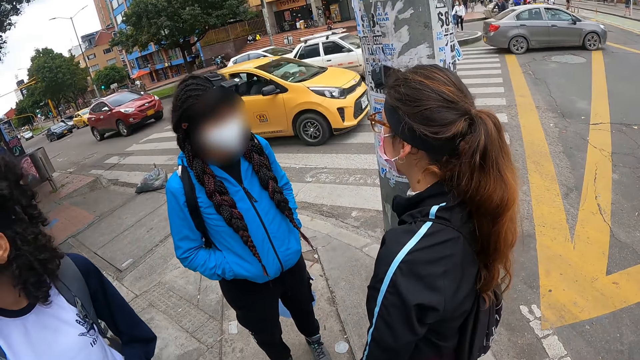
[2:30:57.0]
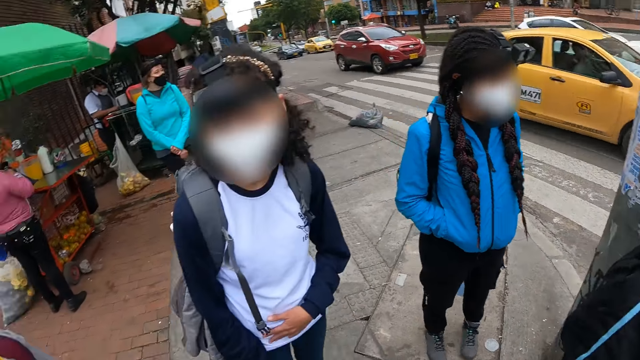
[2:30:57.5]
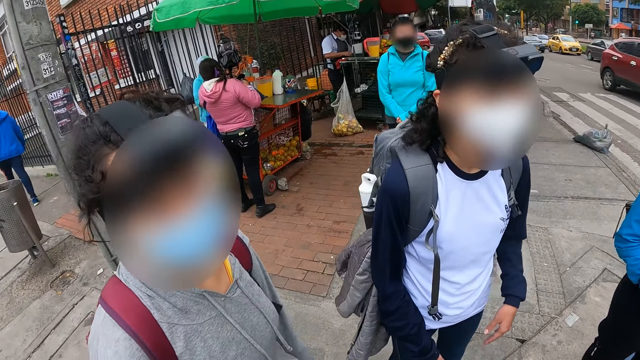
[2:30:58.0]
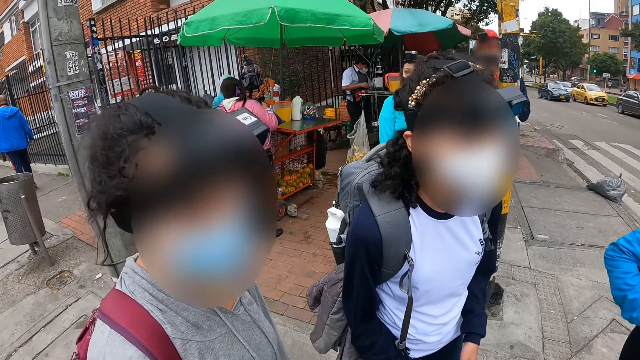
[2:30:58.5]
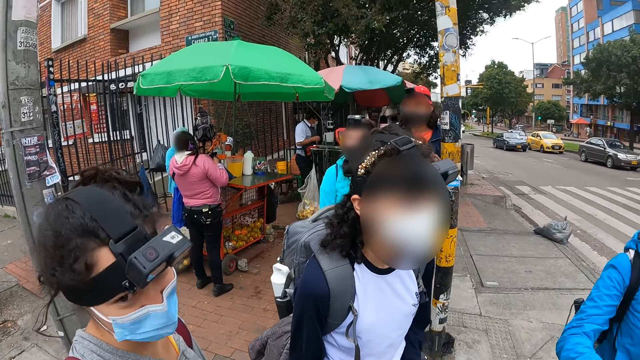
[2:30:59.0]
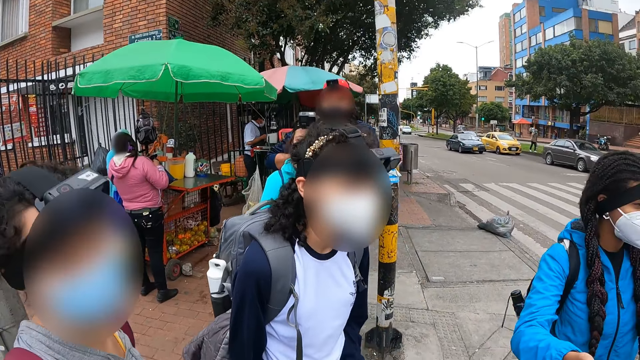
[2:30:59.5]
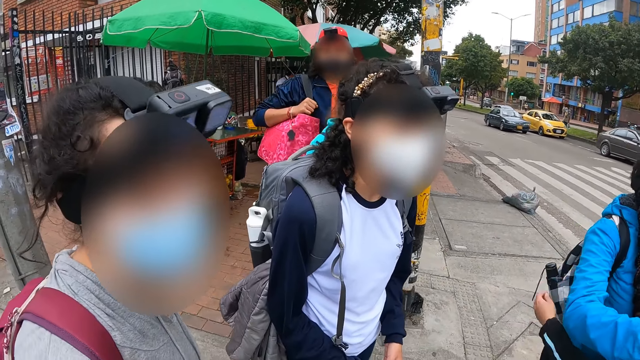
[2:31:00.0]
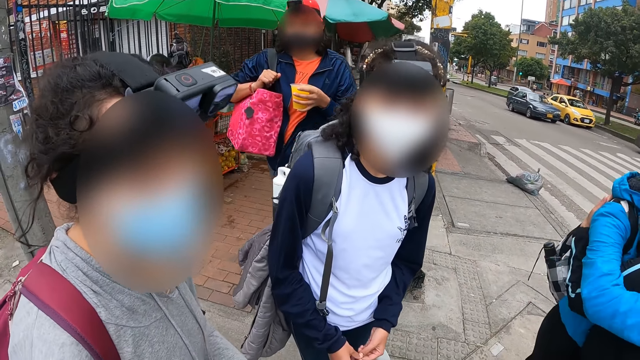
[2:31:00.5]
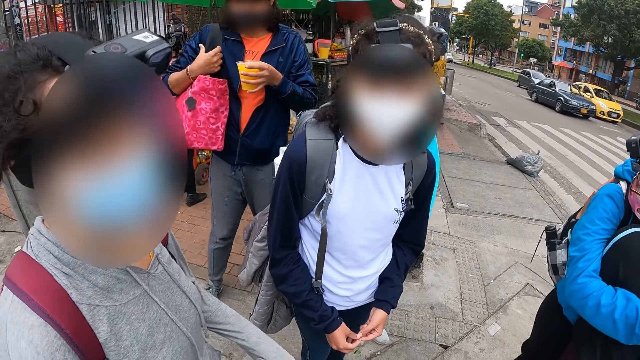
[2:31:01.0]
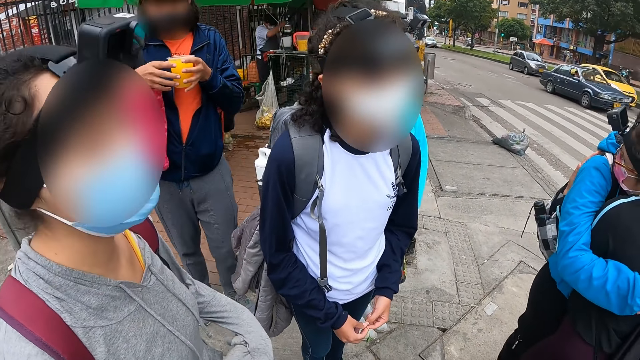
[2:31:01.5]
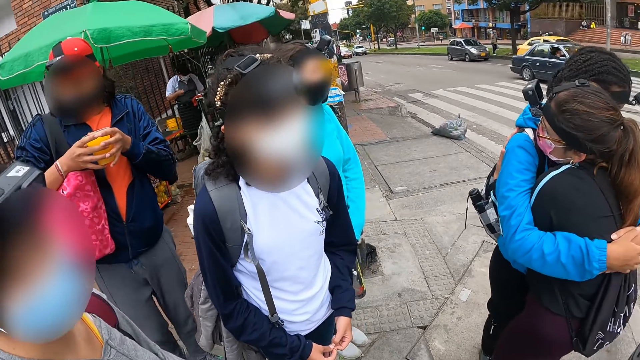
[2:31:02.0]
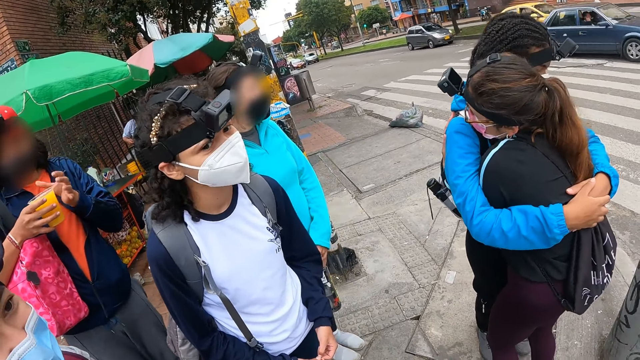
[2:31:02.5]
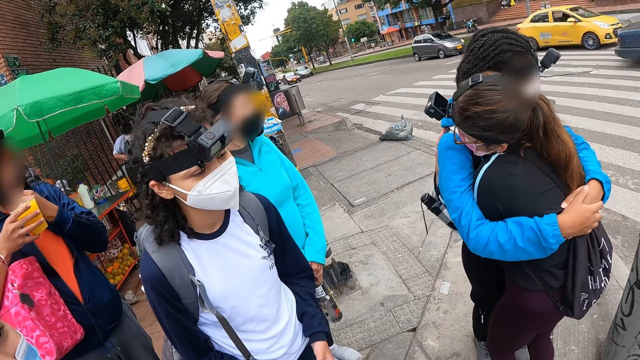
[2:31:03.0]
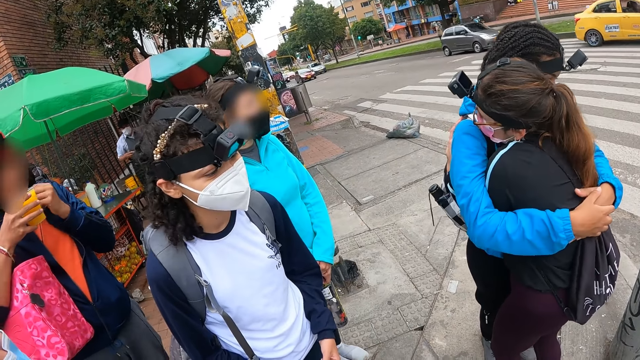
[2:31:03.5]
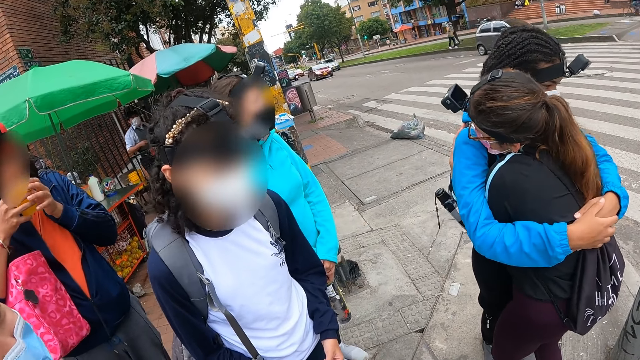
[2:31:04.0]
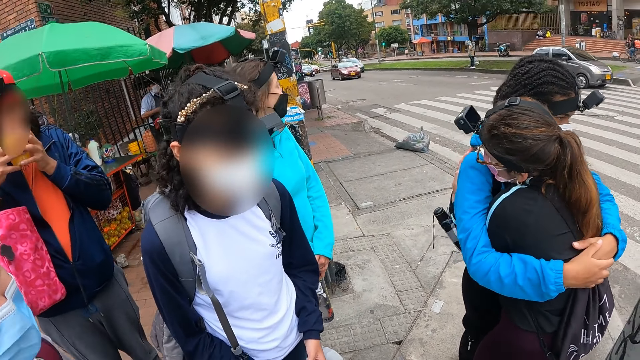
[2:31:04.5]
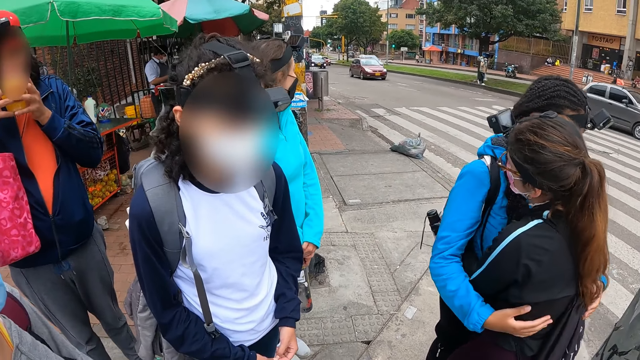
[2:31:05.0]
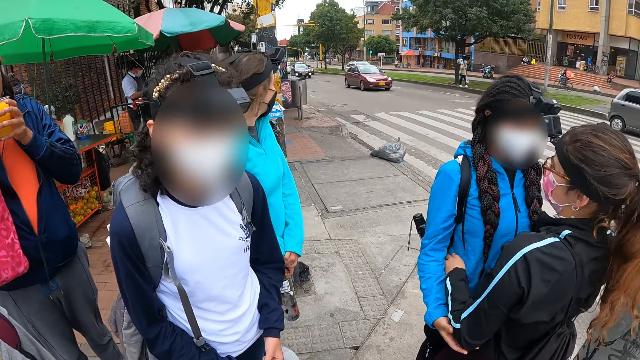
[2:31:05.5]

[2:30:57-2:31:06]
A girl hugs another girl. A man removes his nose mask with his left hand and drinks a cup of juice with both hands.

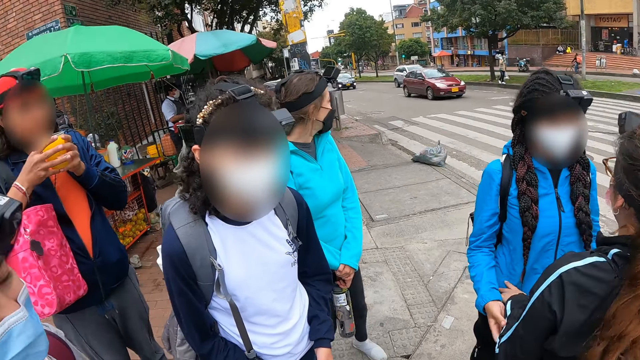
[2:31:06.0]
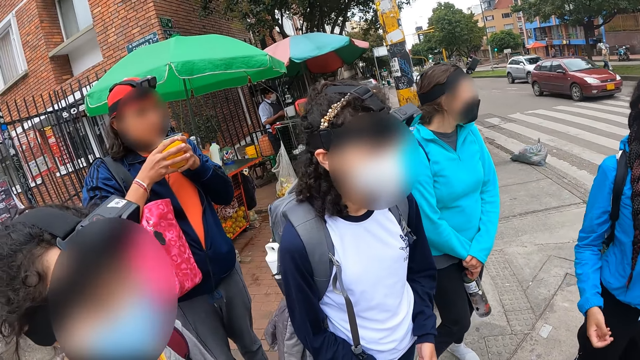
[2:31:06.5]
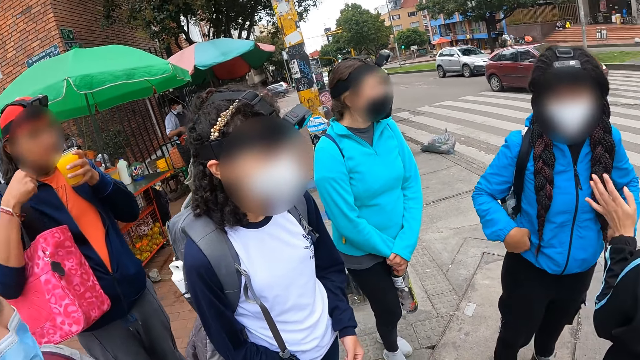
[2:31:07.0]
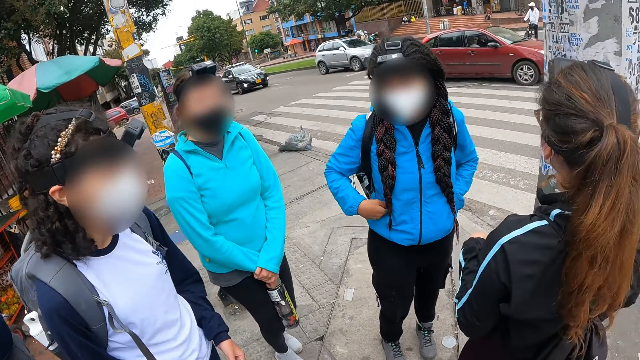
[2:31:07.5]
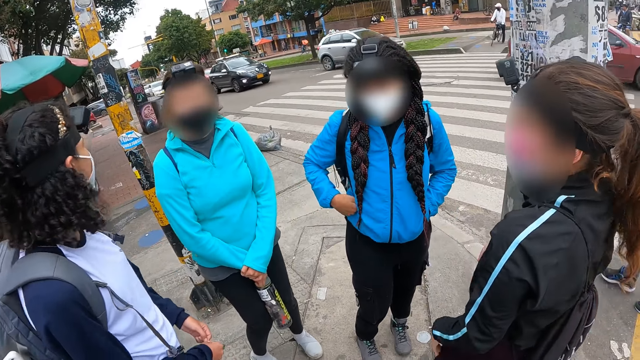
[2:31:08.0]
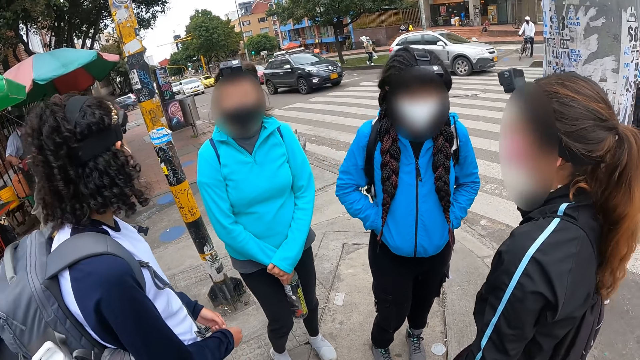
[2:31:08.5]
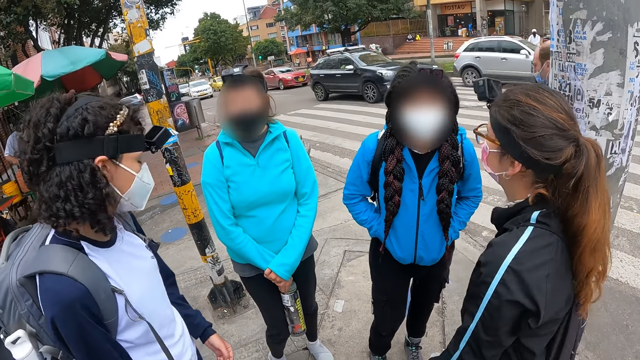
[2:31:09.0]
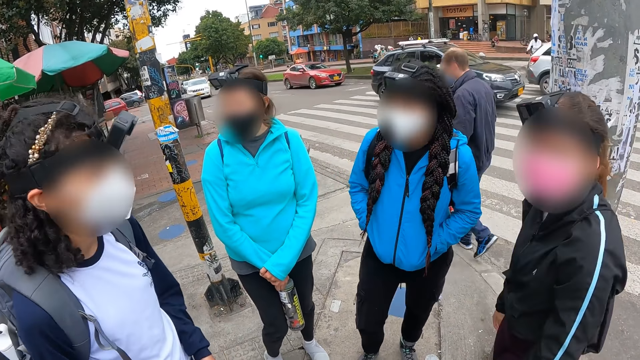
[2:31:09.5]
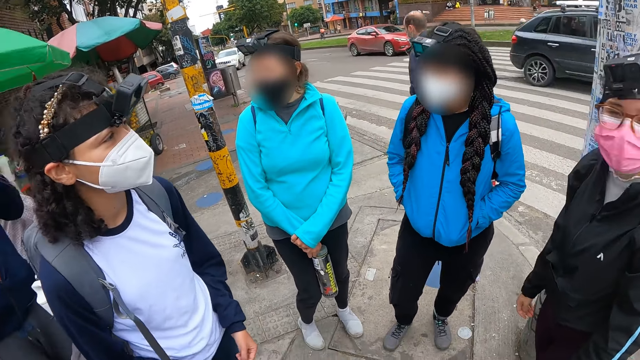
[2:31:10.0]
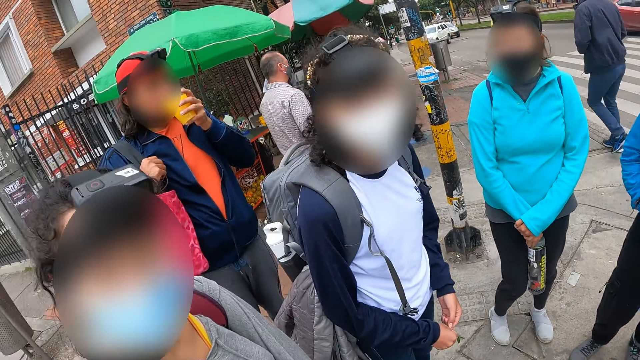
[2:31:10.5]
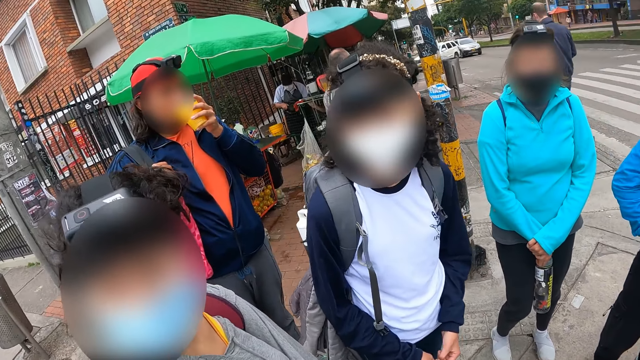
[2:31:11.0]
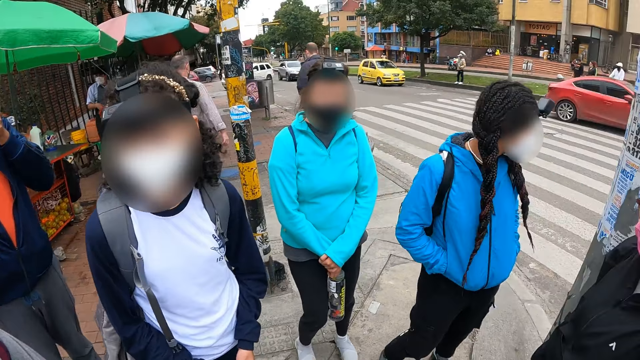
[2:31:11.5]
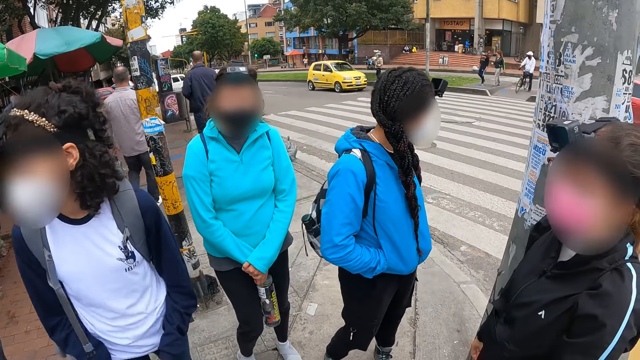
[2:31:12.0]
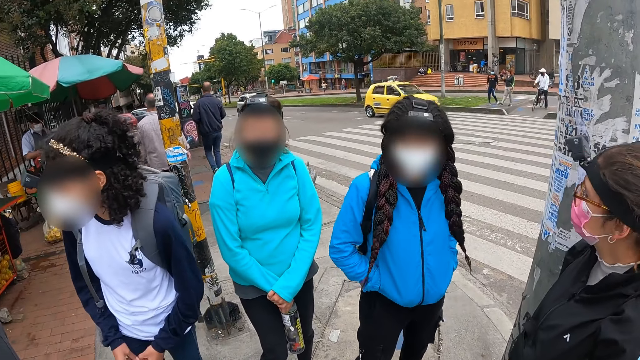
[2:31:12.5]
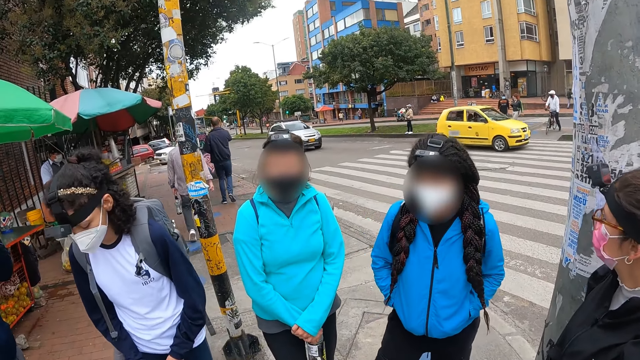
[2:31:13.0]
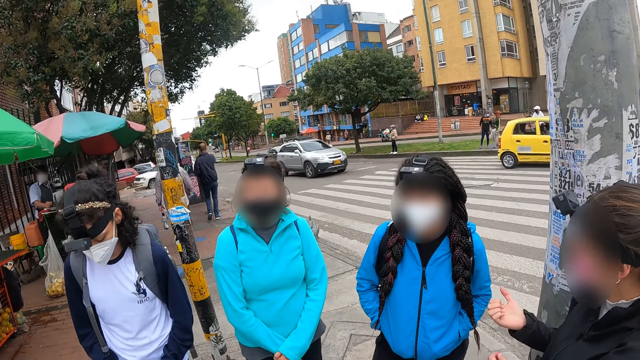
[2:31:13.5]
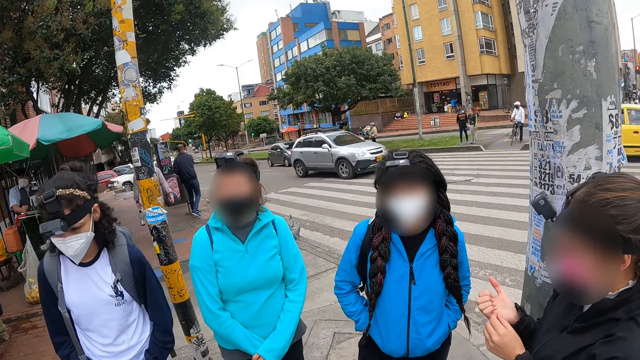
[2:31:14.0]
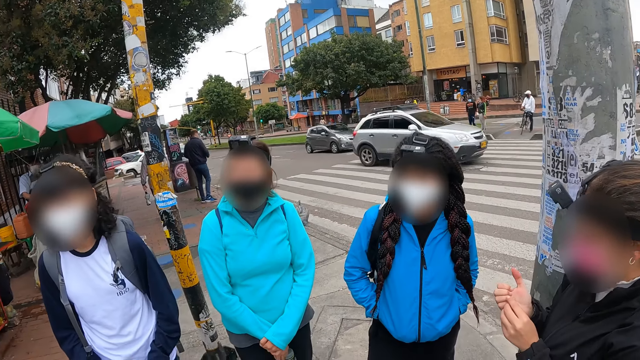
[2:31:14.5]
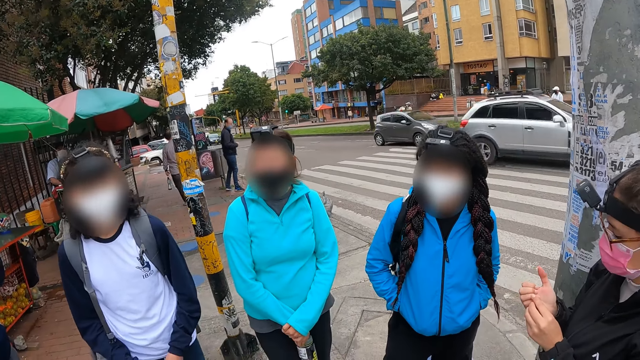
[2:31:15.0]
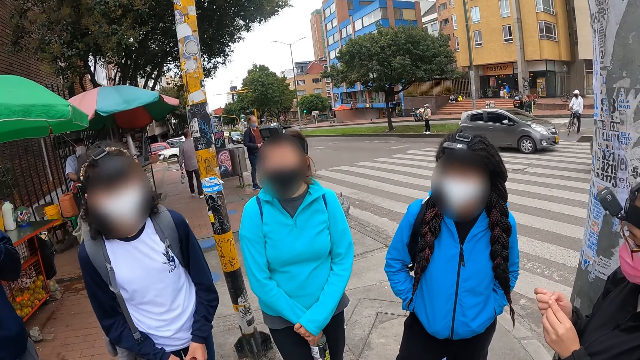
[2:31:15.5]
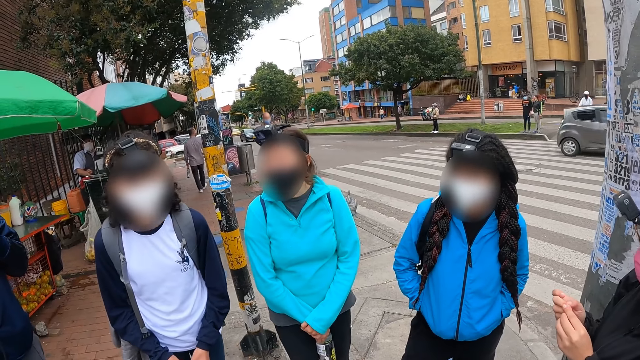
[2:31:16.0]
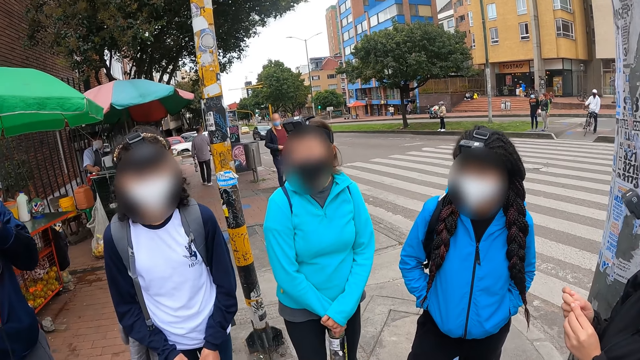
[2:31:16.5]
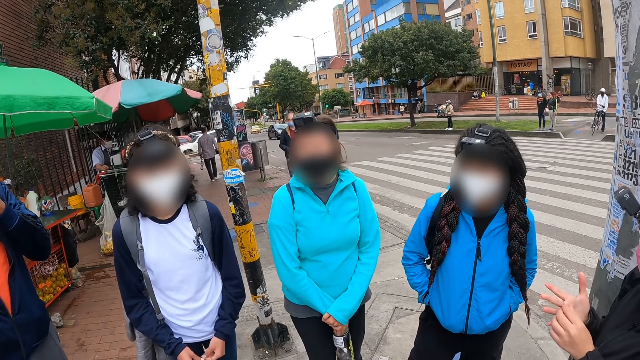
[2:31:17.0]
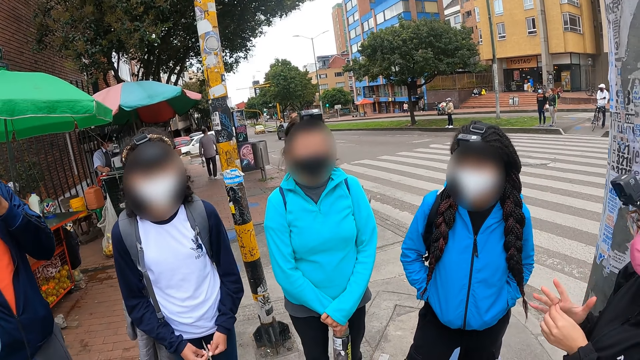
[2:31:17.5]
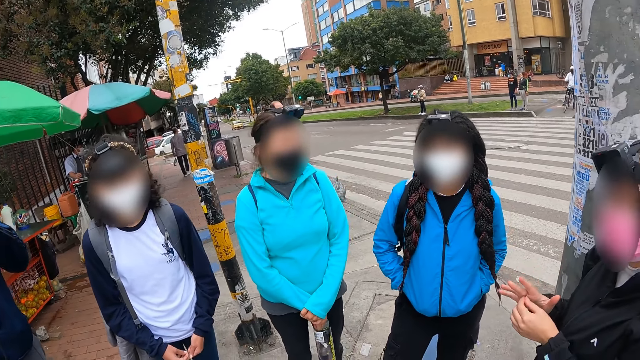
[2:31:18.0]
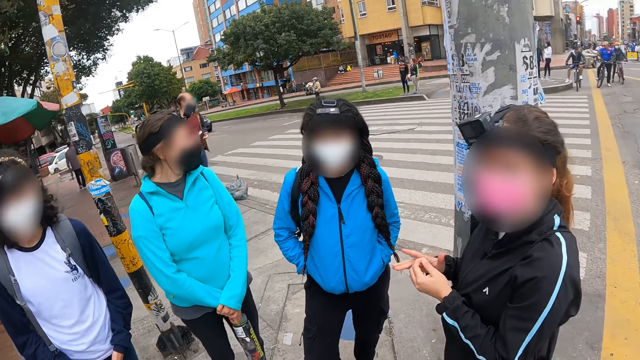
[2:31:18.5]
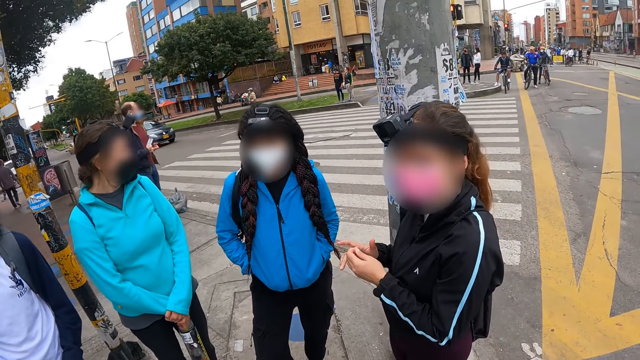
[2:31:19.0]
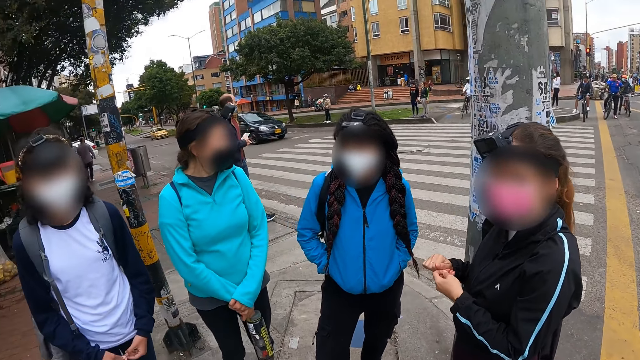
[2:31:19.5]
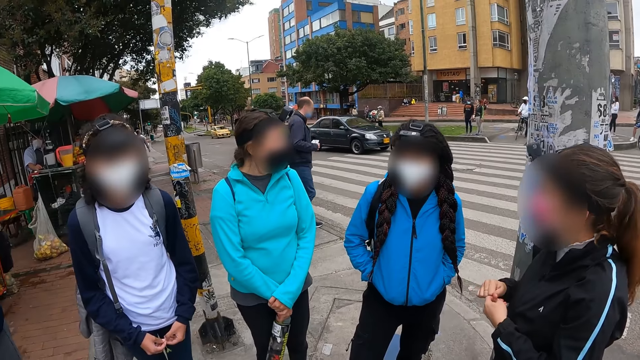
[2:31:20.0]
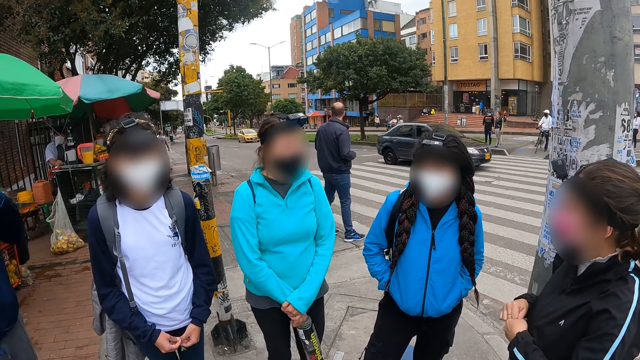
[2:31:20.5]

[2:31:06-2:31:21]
The camera wearer interacts with the group of people. The man drinks the cup of juice with his left hand.
